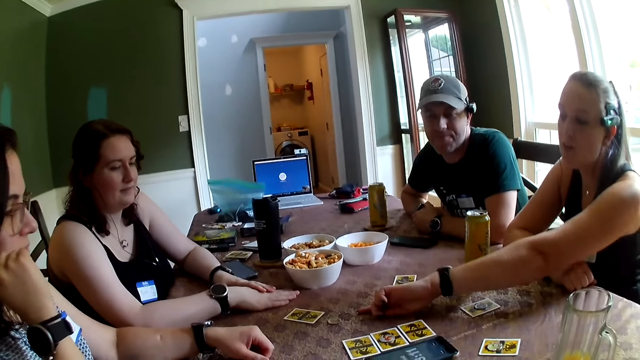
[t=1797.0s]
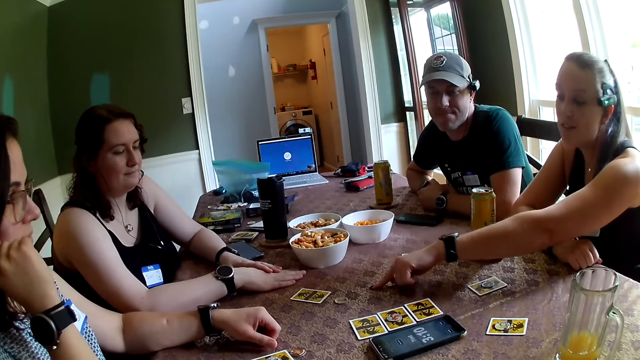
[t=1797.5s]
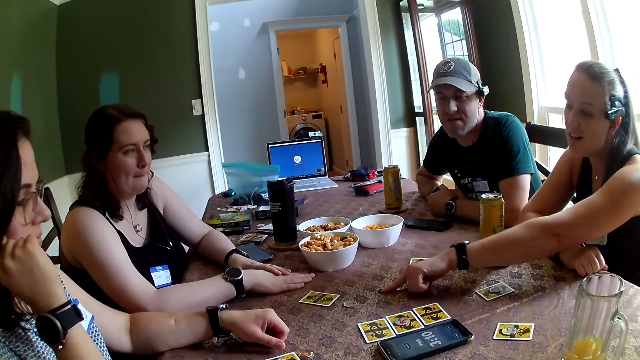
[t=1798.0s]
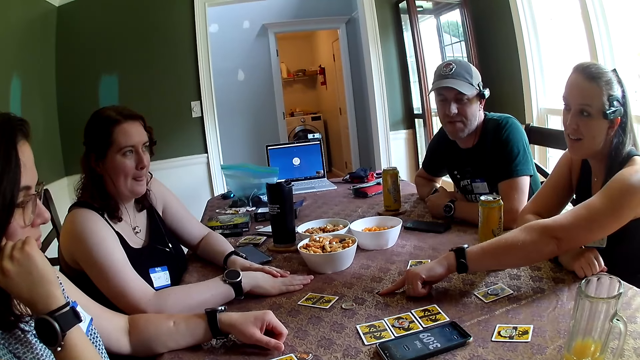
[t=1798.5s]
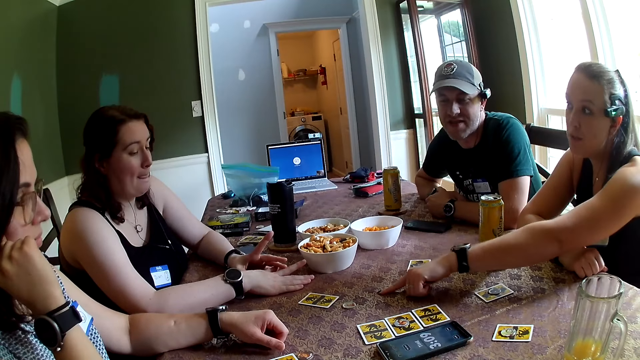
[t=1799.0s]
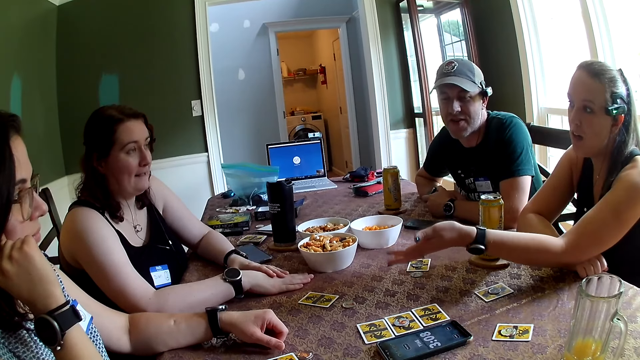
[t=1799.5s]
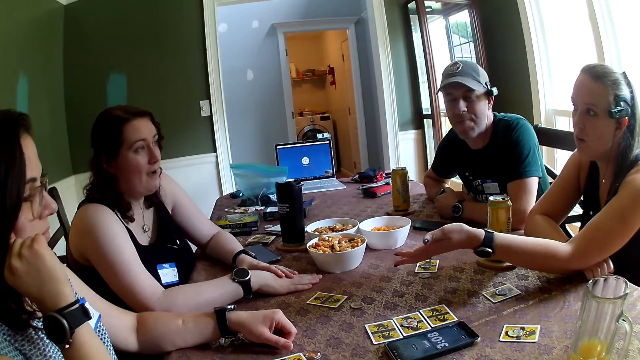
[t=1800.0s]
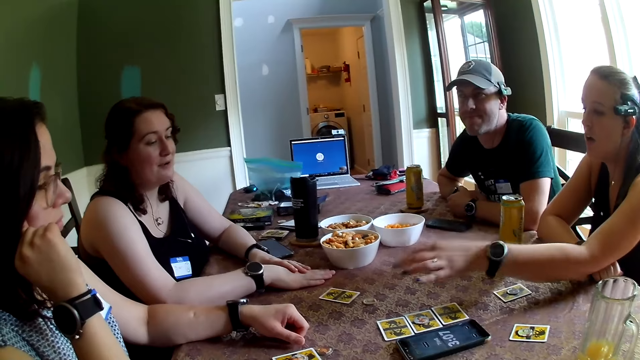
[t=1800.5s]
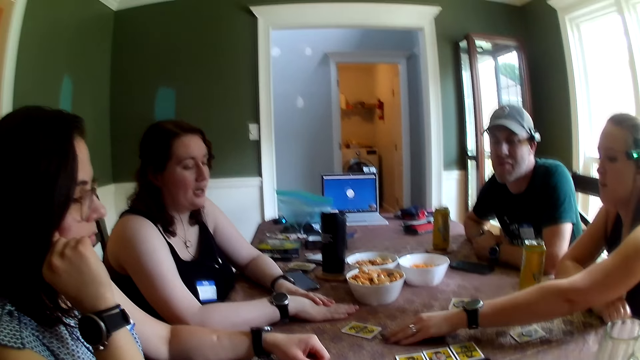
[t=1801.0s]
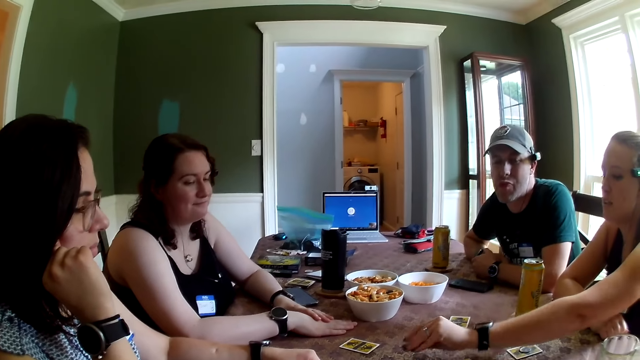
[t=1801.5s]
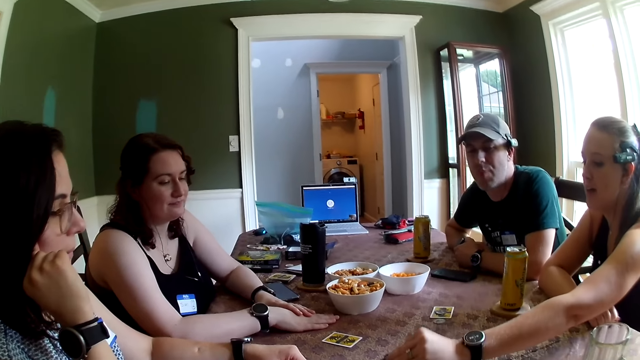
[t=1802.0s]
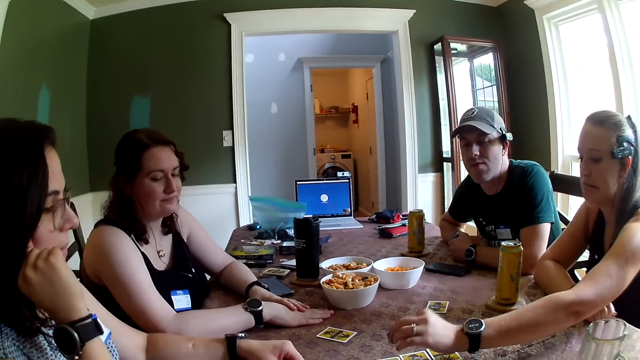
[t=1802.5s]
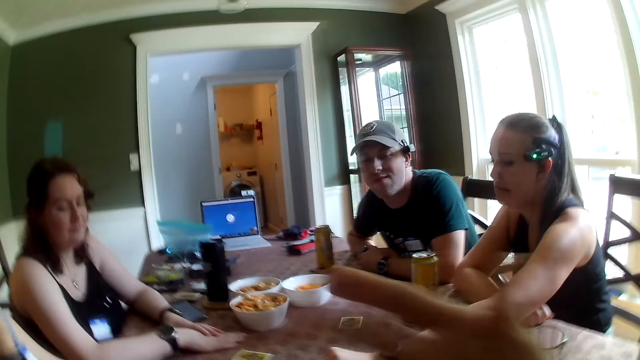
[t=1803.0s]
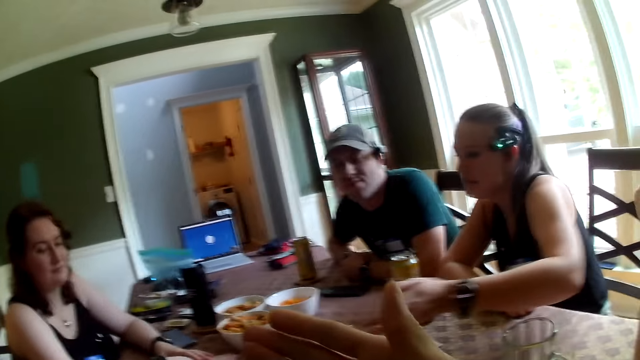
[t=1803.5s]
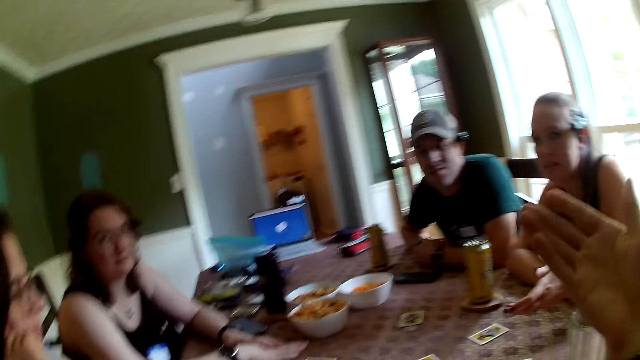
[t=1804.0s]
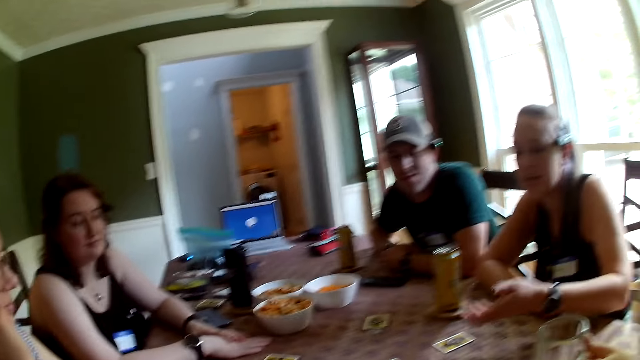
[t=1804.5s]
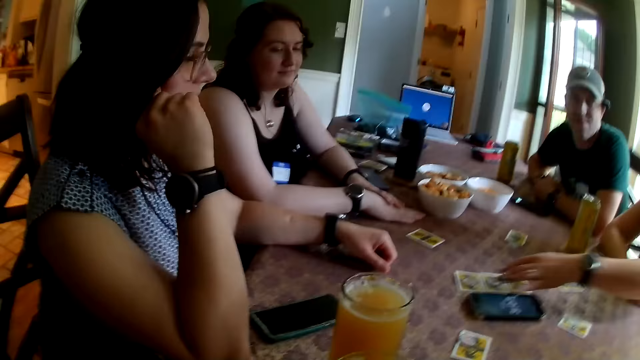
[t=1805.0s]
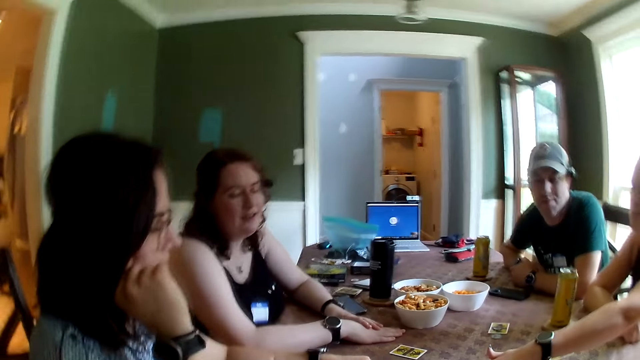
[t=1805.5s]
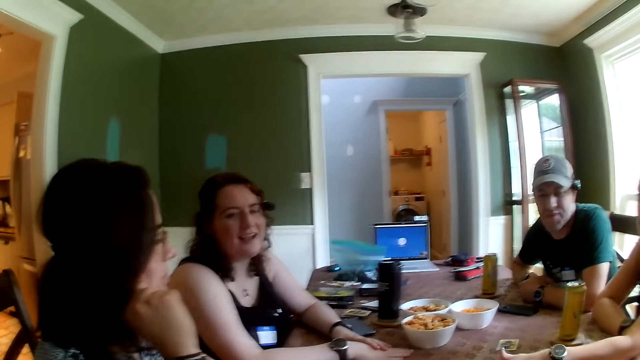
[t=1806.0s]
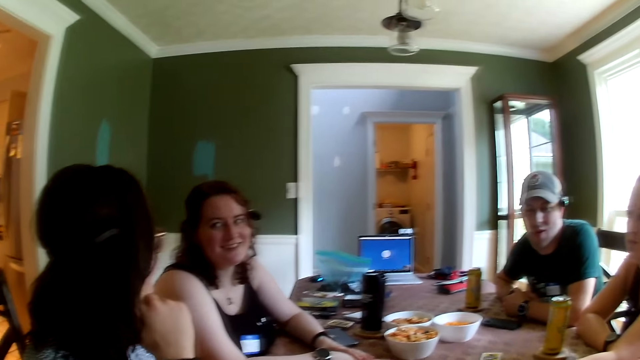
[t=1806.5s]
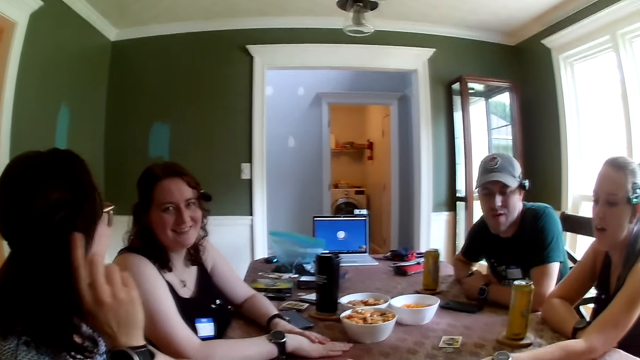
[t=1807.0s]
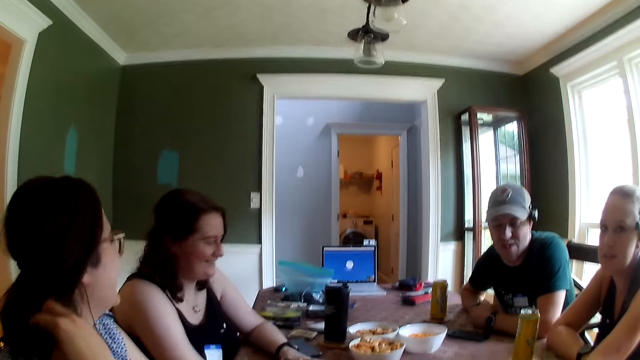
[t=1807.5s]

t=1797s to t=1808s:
A woman points at the table with her left hand. The woman picks a token from the table with her left hand. The camera wearer talks with friends.

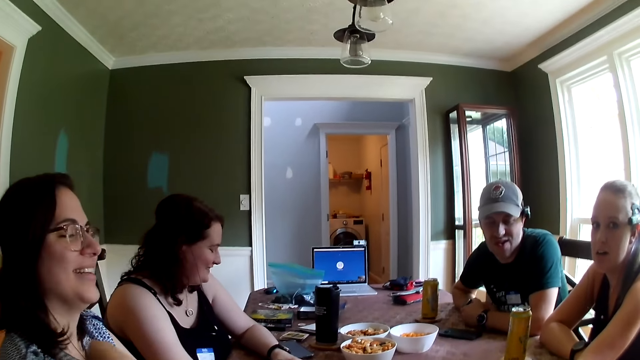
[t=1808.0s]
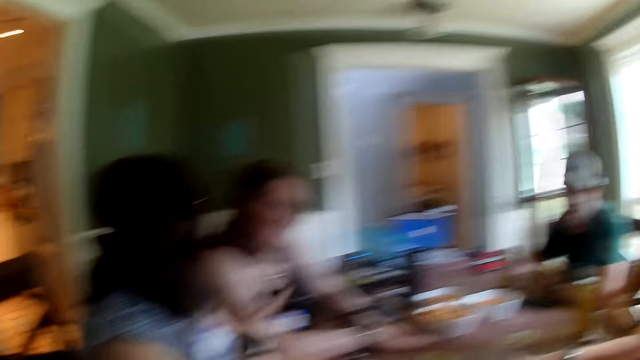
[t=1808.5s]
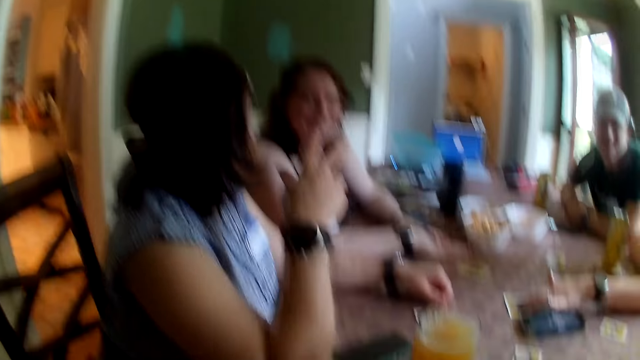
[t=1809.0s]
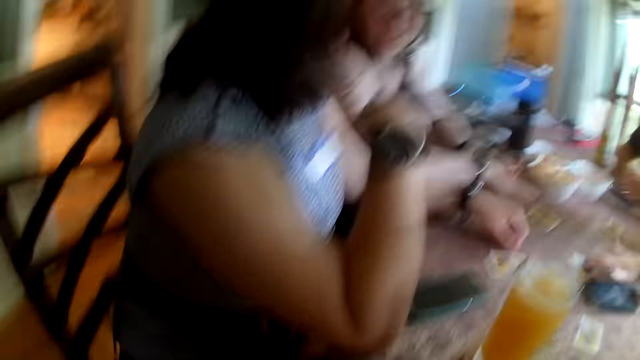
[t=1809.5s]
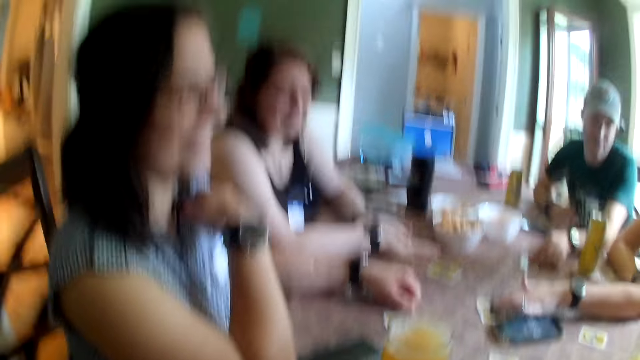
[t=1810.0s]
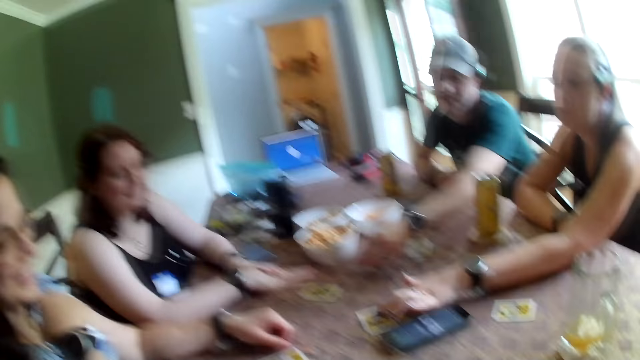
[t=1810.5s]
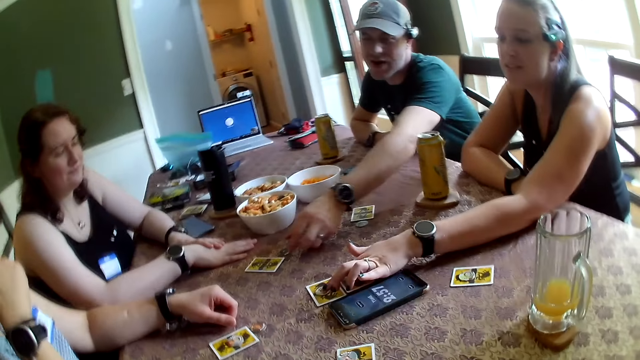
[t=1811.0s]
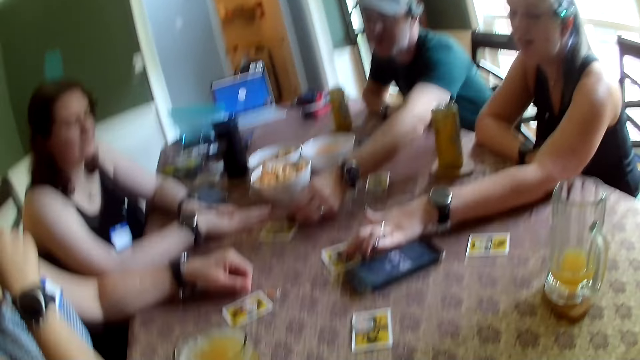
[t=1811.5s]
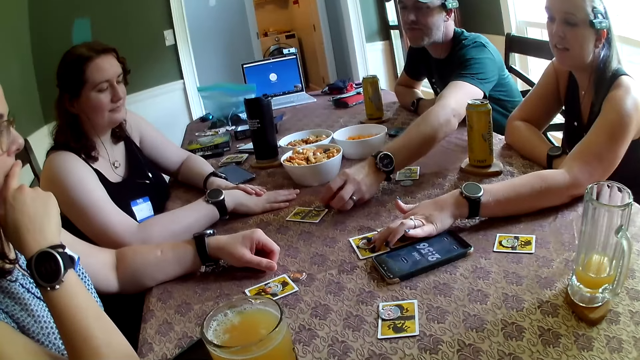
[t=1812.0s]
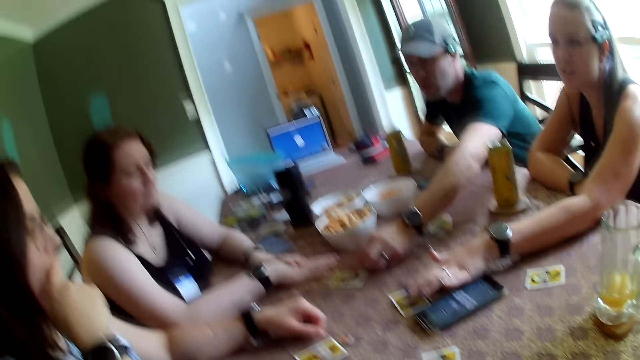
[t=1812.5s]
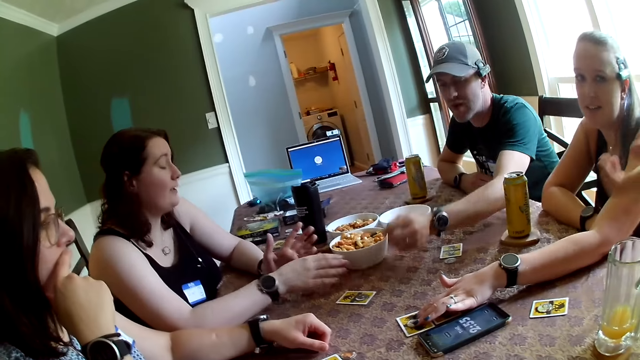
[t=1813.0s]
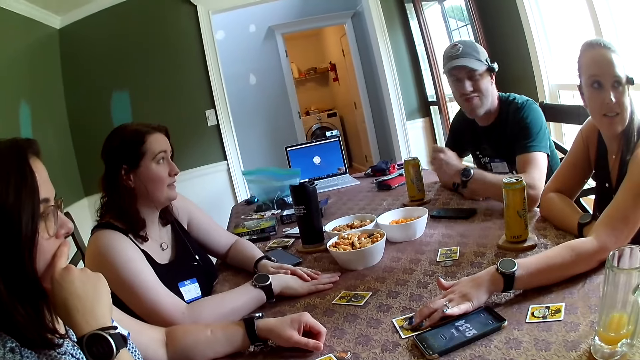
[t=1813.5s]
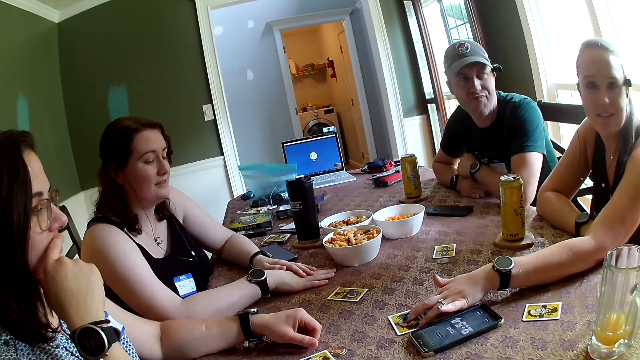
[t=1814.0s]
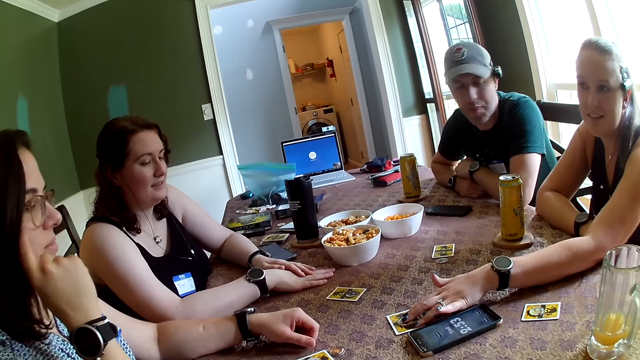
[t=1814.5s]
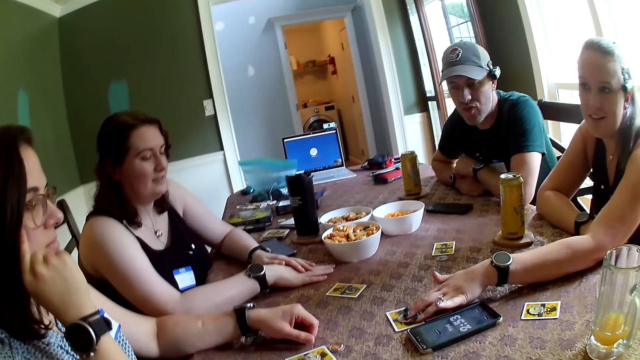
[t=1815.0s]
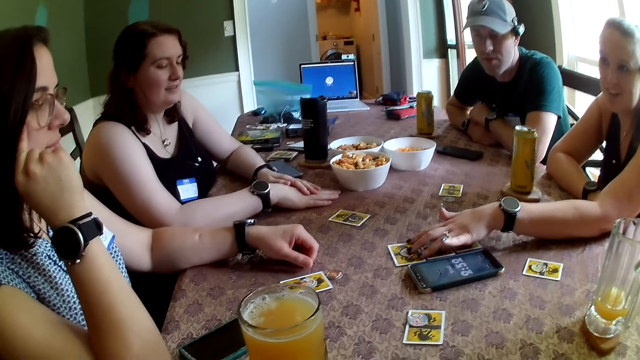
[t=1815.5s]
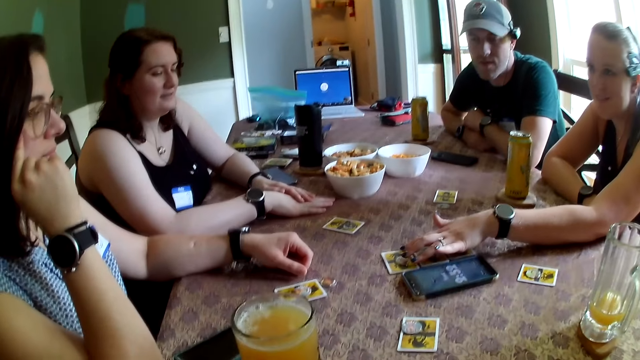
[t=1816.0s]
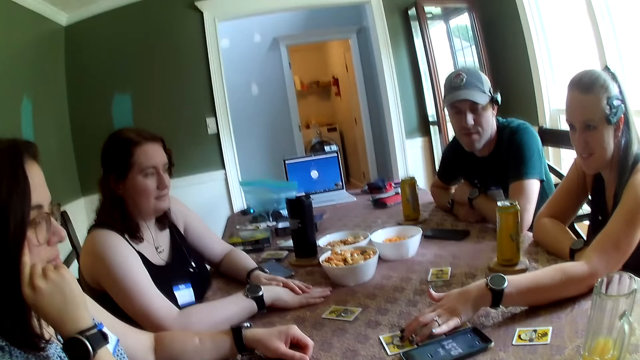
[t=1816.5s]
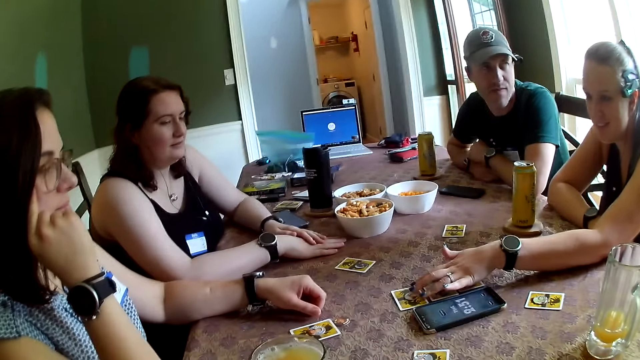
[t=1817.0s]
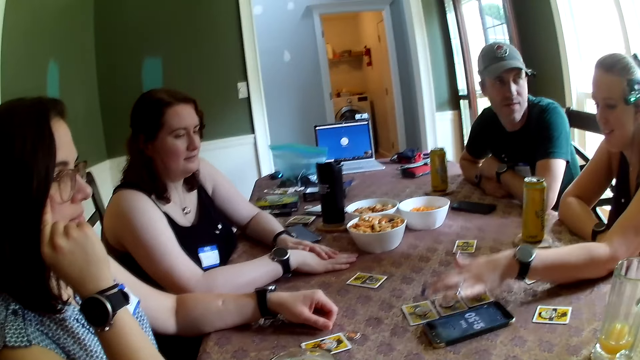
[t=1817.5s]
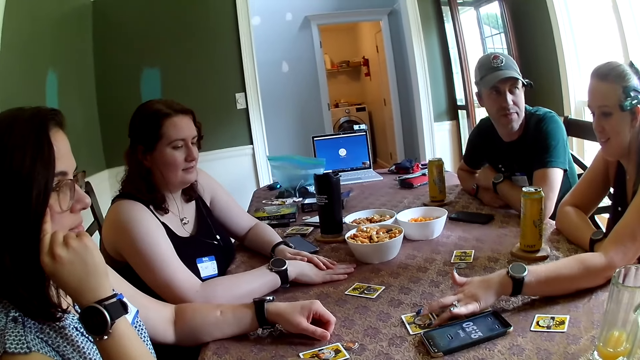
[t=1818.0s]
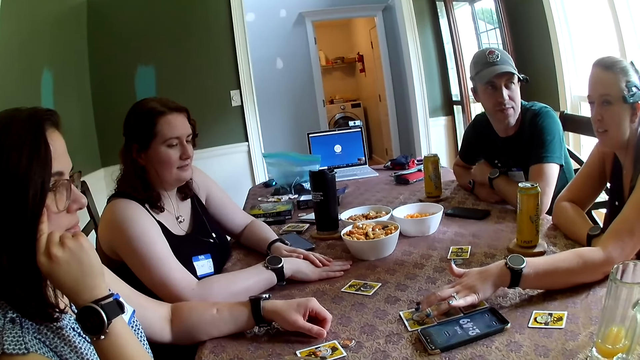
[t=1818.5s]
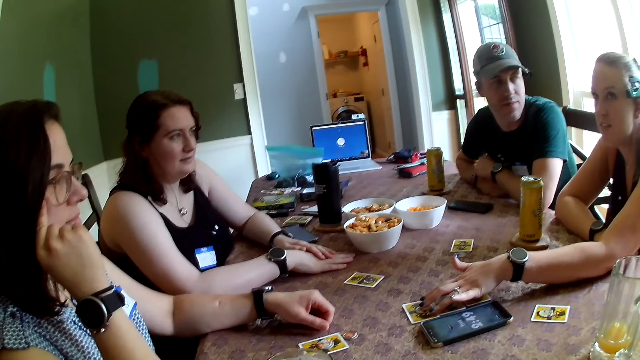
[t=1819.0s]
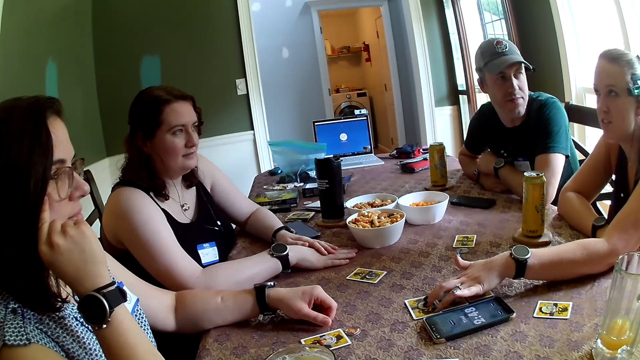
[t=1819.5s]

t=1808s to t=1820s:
A man picks up a chip coin. The man adjusts a token on the table with his left hand. The man drops the chip coin. A woman touches the card. The woman adjusts the card on the table with her left hand.
